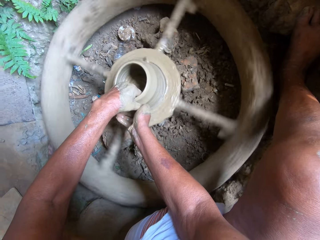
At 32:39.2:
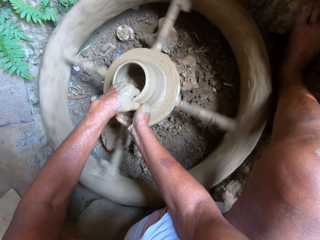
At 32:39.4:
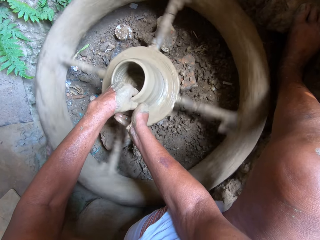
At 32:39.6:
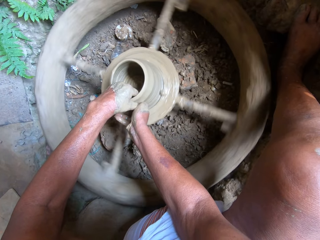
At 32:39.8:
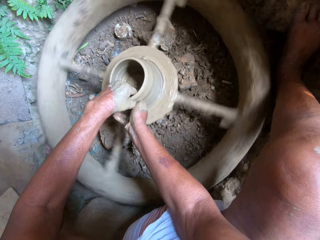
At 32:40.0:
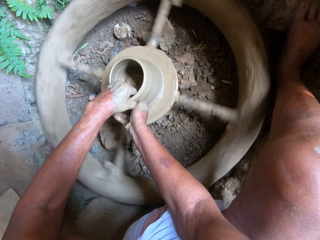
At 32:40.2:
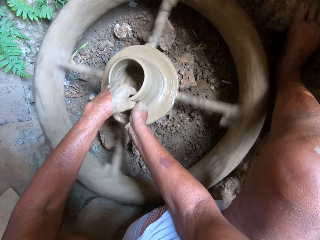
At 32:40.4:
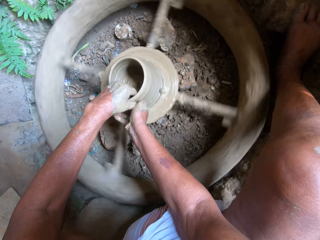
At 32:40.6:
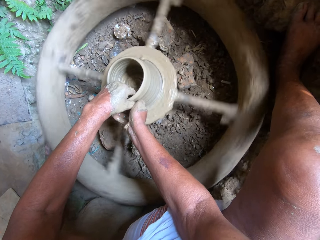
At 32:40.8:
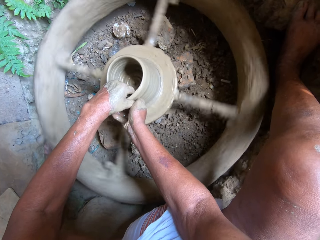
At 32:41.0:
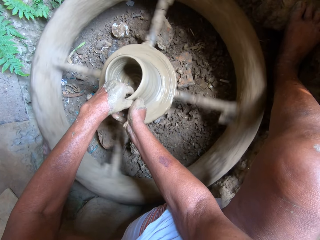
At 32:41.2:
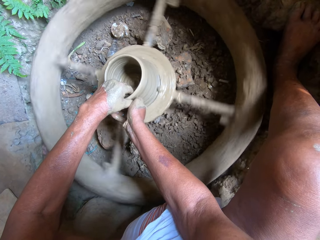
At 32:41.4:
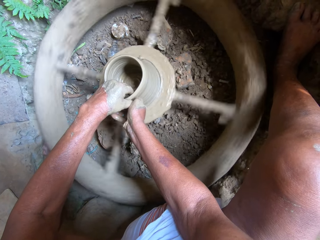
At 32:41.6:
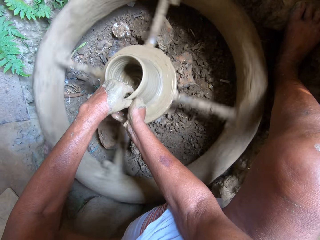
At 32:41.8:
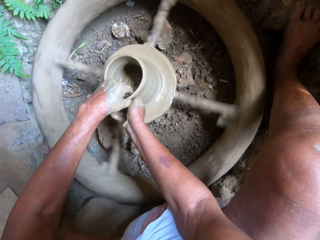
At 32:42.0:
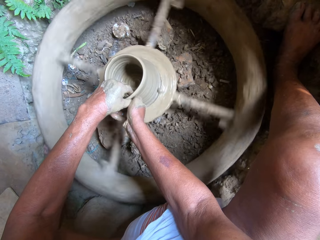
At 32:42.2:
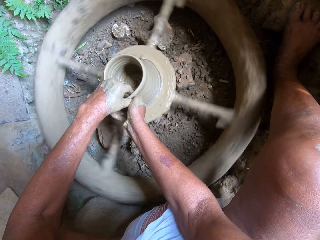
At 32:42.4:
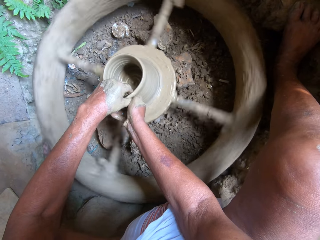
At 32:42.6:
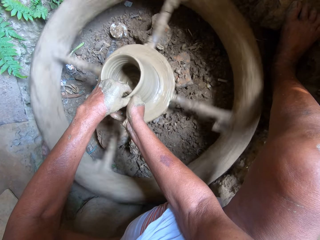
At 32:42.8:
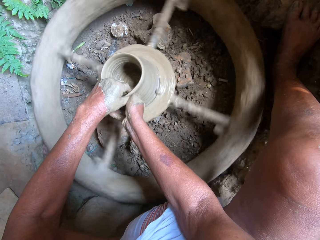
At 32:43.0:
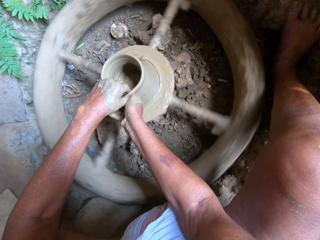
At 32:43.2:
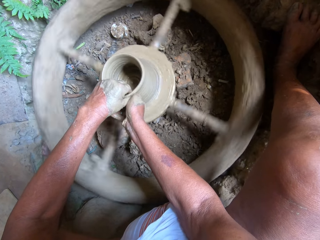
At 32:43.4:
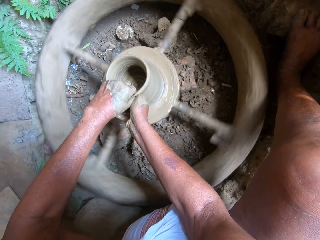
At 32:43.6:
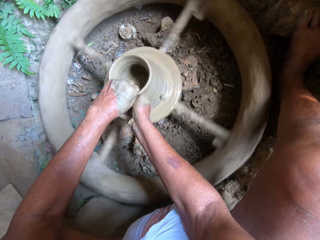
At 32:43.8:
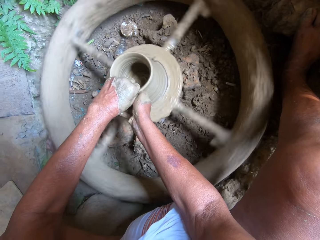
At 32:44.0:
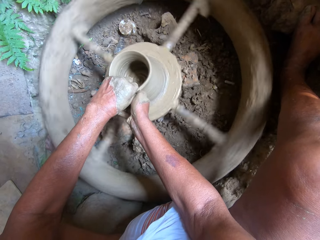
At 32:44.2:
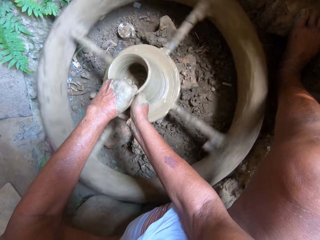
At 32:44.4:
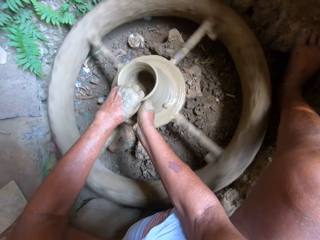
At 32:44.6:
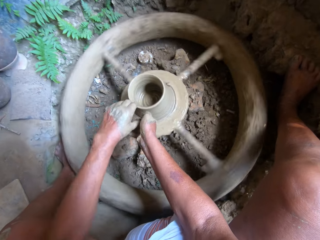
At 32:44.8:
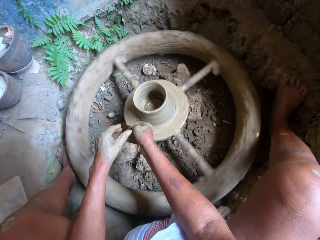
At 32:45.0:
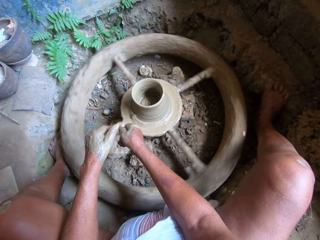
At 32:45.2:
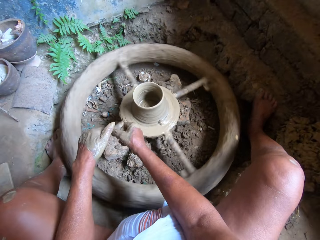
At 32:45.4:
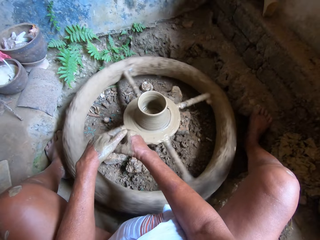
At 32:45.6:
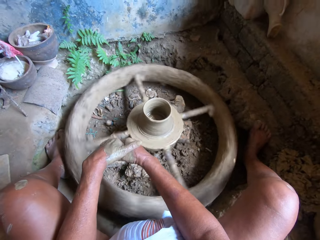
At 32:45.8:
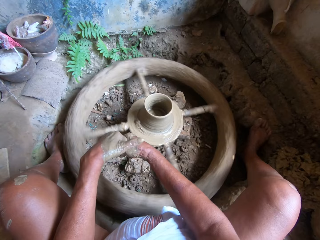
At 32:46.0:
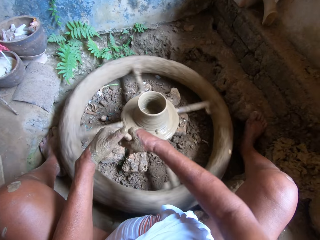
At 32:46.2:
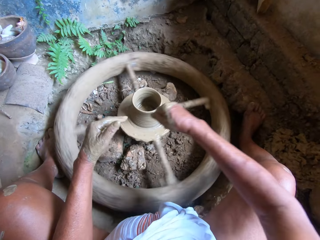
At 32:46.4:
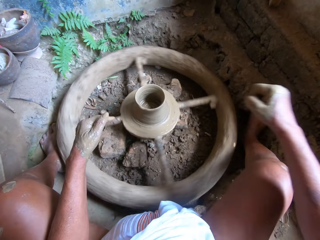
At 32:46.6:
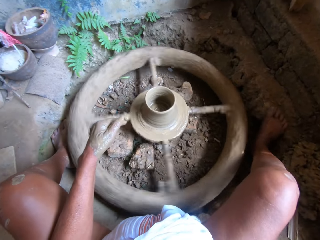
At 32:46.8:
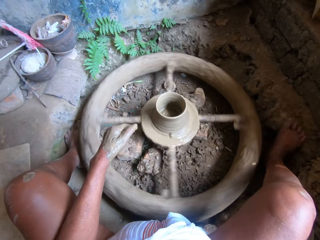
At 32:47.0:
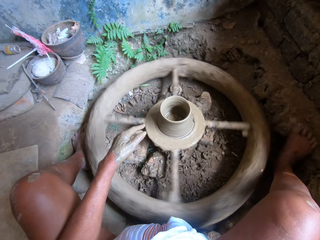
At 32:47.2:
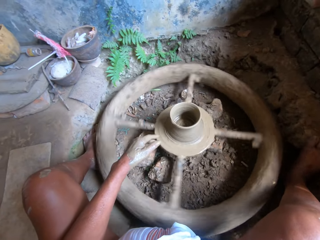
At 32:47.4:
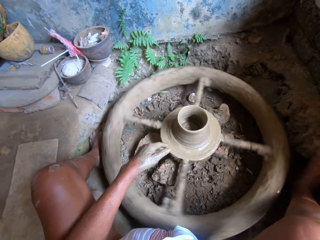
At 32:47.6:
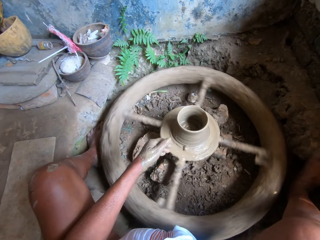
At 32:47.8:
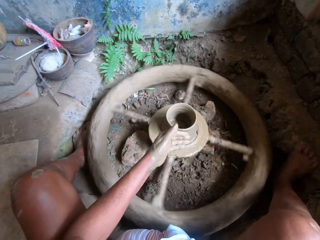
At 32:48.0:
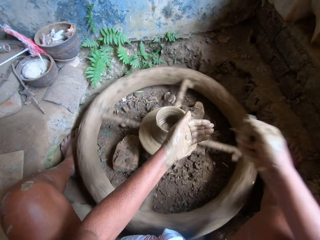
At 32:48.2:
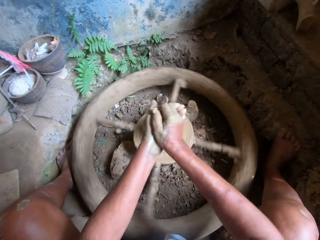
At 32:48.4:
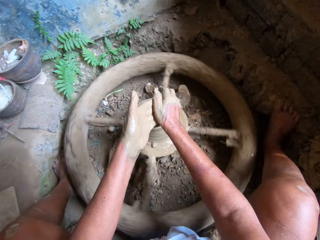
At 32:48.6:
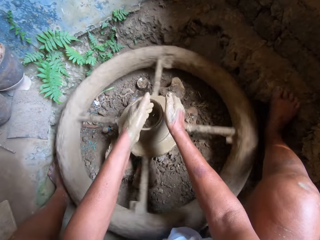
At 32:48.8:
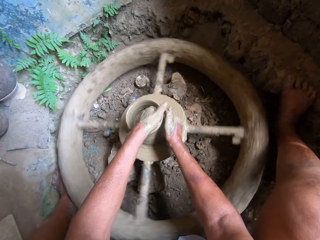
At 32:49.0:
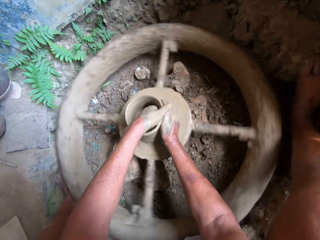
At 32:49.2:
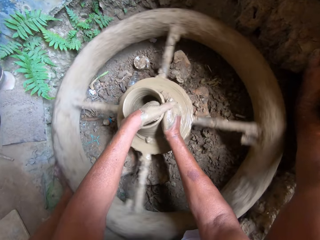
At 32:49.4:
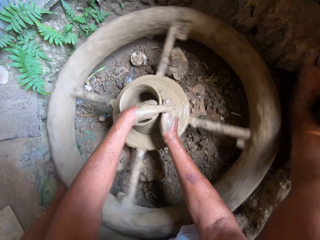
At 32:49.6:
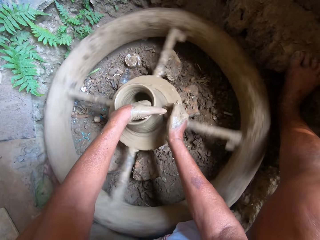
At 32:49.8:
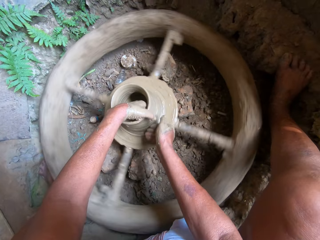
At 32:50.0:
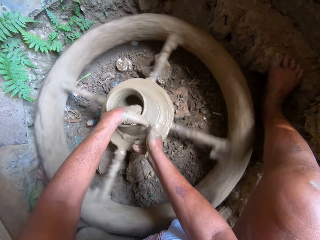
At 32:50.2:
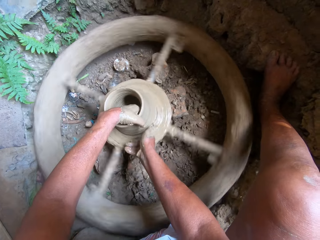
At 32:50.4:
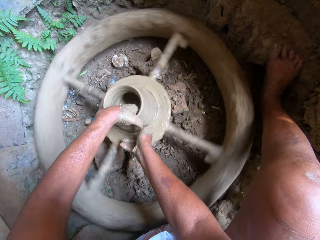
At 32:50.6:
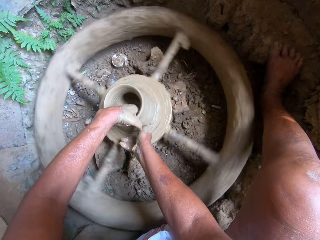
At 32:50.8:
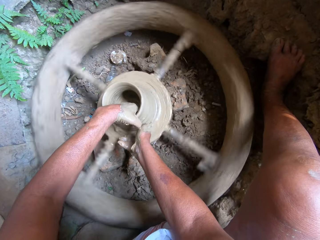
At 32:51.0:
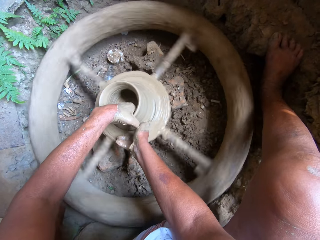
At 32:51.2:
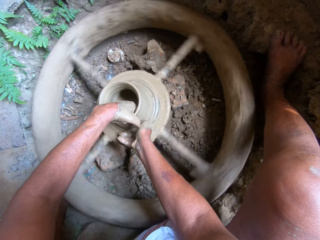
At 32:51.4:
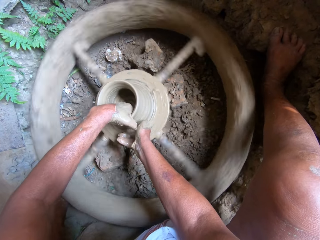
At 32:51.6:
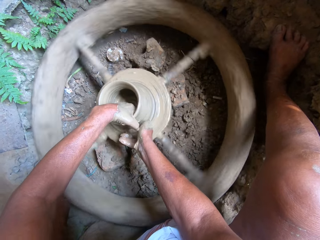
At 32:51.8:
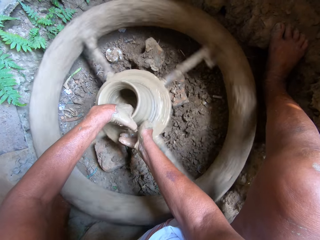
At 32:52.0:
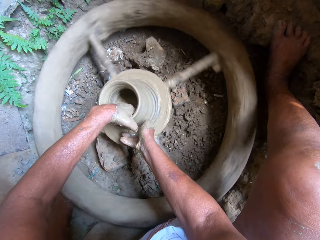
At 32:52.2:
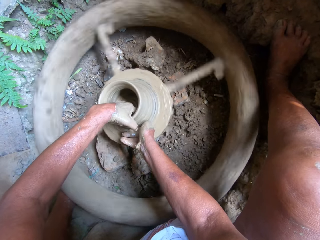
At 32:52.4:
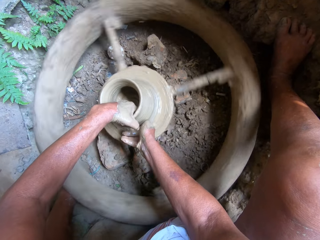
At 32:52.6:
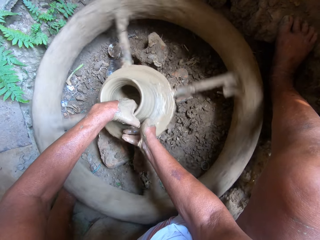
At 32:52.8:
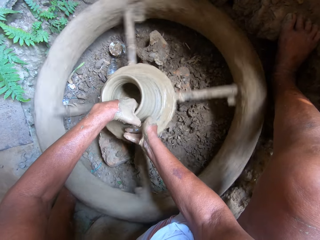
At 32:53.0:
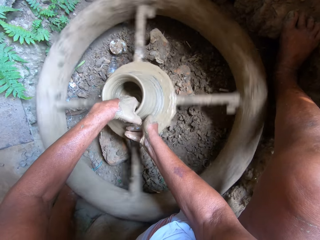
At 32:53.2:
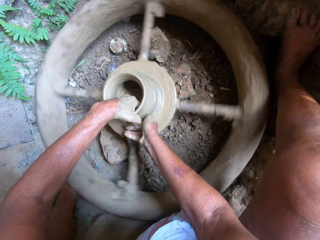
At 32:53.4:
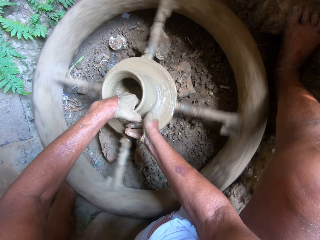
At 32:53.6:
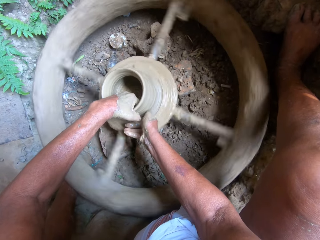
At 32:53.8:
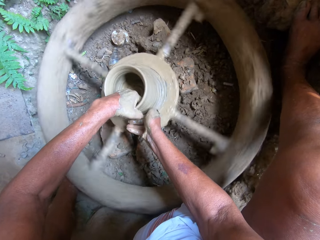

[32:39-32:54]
The camera wearer rubs the clay in both hands. She rubs some water in her right hand on her left hand. She holds the clay on the pottery wheel with both hands. She molds the clay on the pottery wheel with both hands.

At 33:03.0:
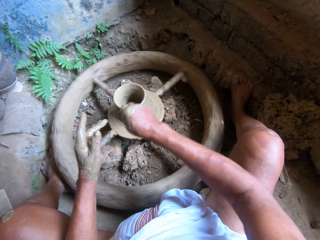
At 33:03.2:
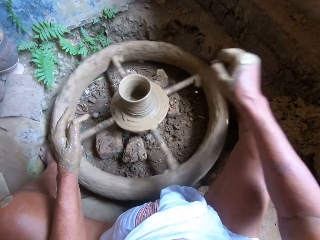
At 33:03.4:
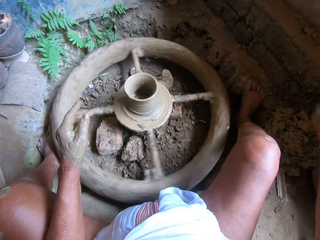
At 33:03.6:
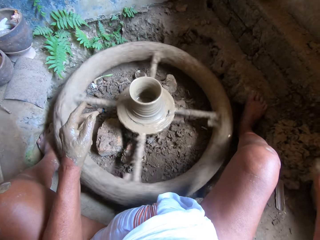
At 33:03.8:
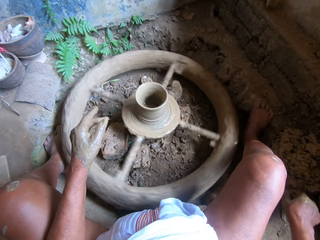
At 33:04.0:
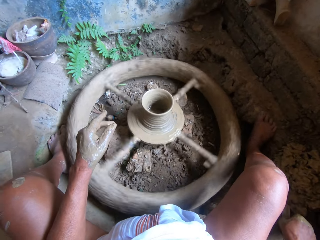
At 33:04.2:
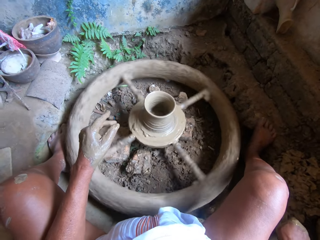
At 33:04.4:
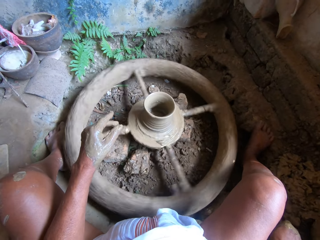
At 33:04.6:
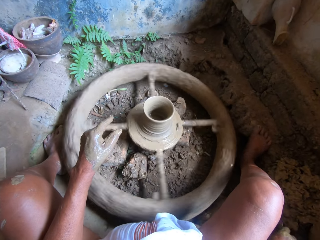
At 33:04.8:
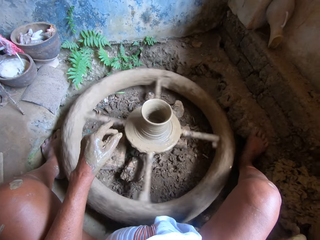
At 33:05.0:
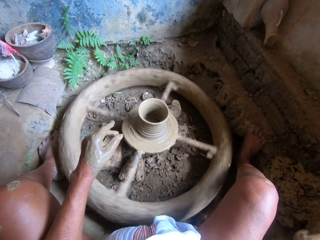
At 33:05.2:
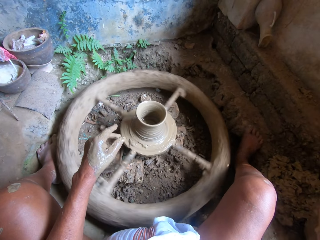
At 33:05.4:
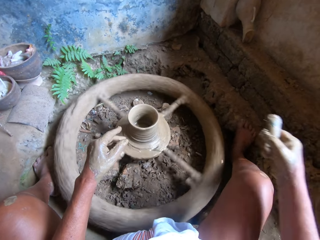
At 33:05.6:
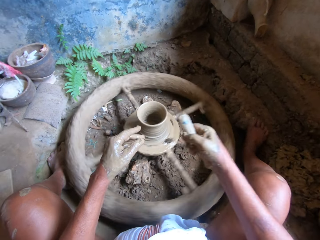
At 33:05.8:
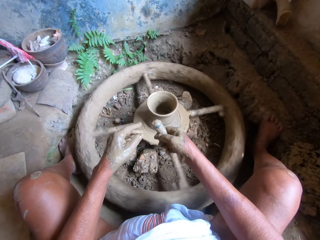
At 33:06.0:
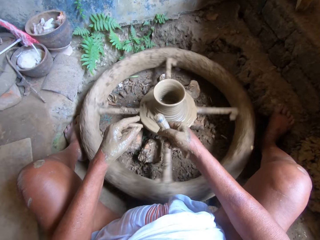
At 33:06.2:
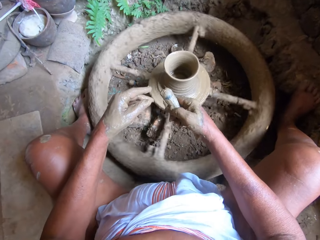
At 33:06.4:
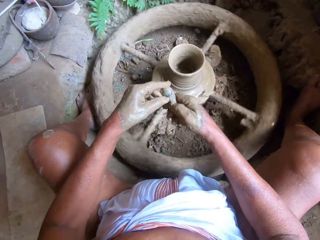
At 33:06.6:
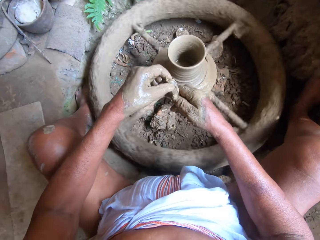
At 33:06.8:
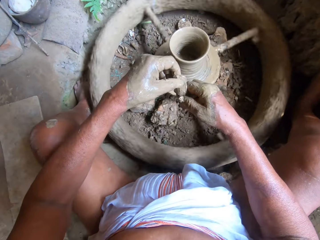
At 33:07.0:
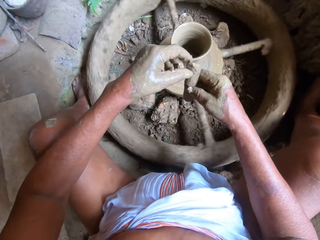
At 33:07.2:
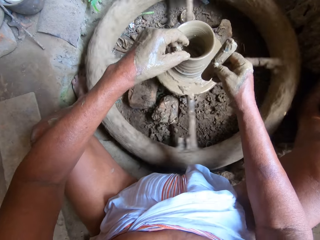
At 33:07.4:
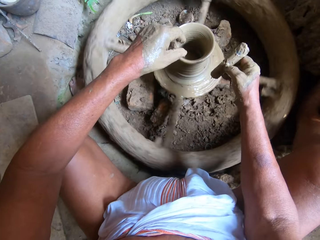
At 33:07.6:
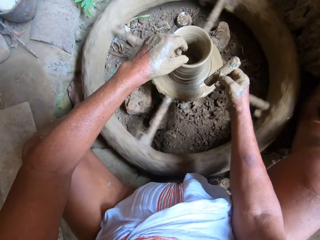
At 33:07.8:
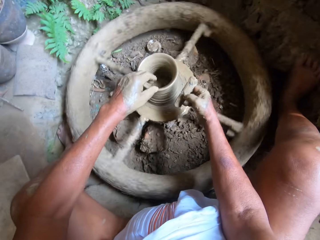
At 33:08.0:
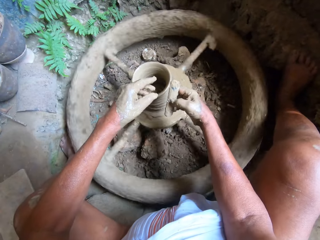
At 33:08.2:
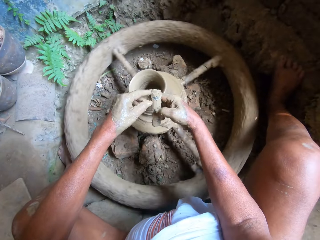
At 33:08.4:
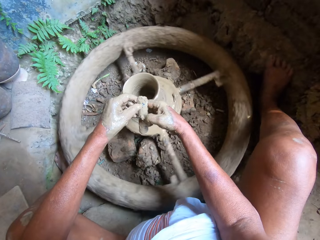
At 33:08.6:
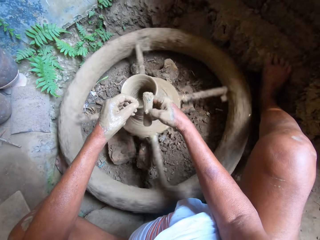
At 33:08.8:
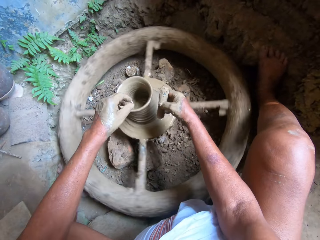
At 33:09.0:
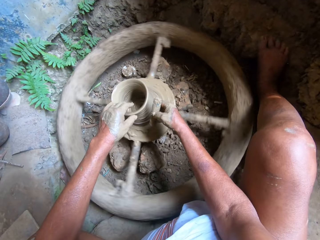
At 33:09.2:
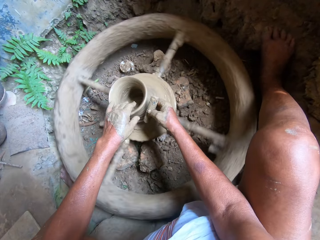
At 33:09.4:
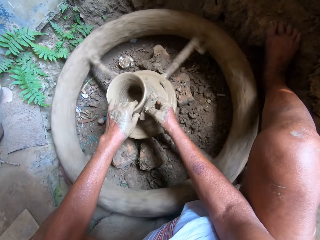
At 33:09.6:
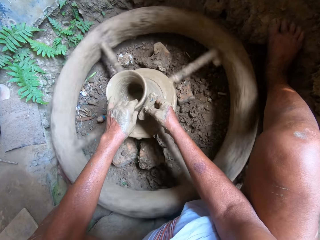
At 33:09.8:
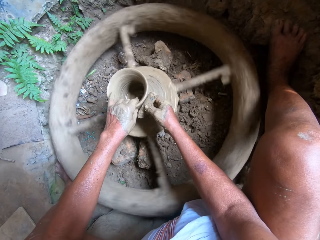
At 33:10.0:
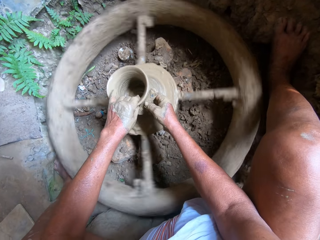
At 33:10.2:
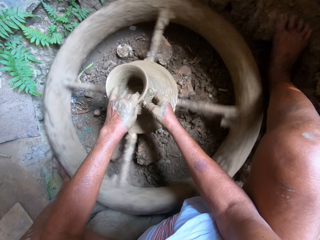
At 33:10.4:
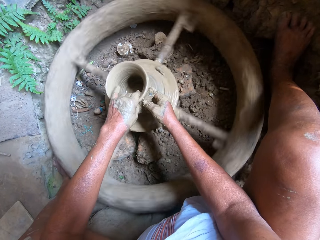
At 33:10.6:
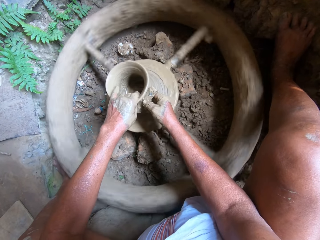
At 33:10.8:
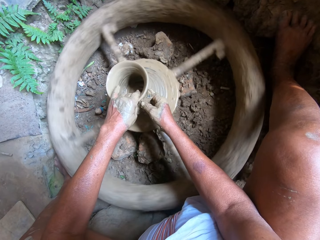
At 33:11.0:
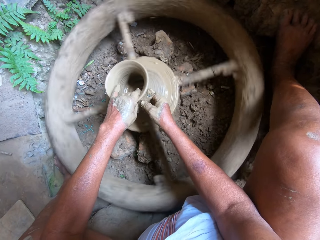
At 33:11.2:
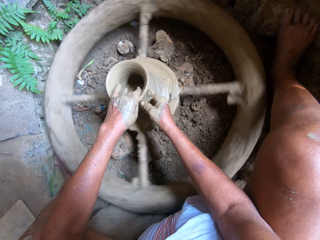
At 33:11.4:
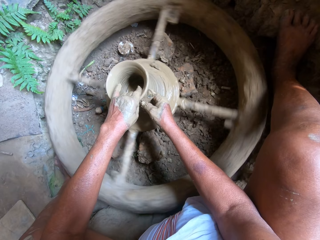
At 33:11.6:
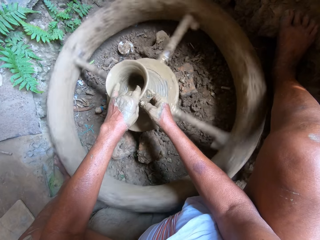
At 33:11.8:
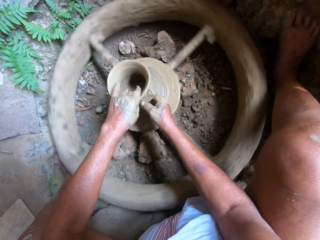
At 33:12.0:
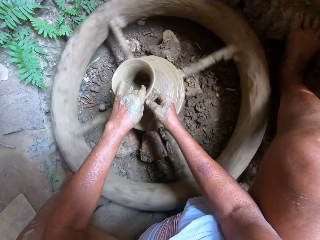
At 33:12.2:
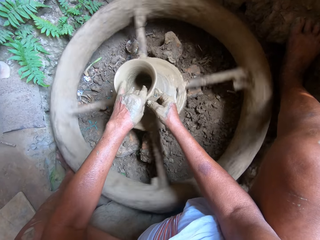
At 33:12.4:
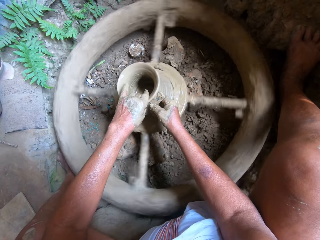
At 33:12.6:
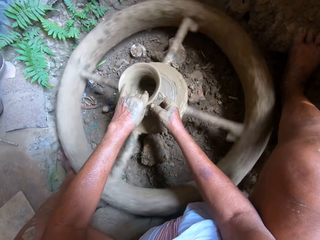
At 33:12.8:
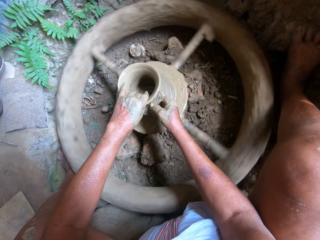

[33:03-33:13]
The camera wearer picks up a clay smoother from the ground with her right hand. She holds the clay smoother with both hands. She holds the clay smoother with her right hand. She holds the clay smoother with both hands. She holds the clay smoother with her right hand. She holds the clay on the pottery wheel with her left hand. She smoothens the clay on the pottery wheel with the clay smoother in her right hand. She removes excess clay on the vessel with a piece of metal.
